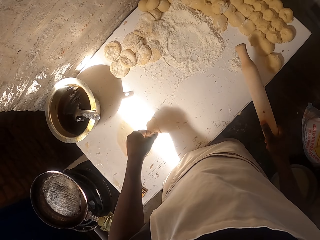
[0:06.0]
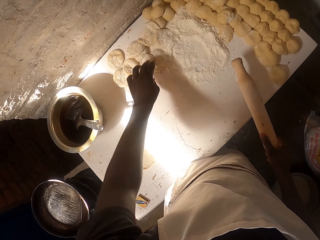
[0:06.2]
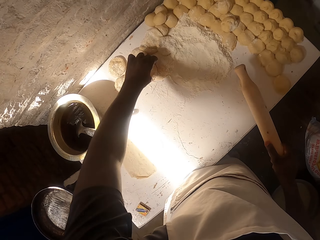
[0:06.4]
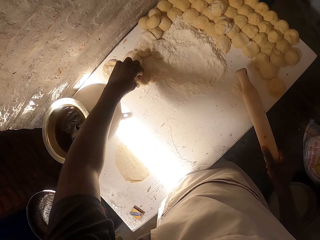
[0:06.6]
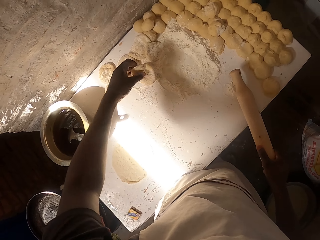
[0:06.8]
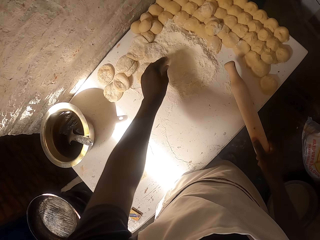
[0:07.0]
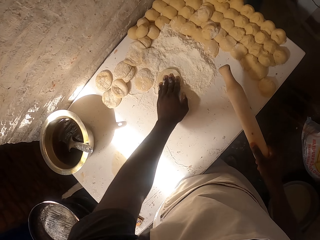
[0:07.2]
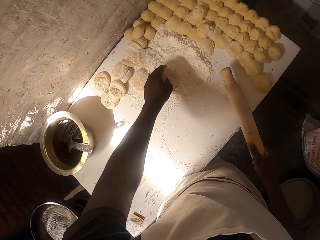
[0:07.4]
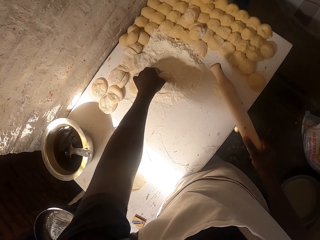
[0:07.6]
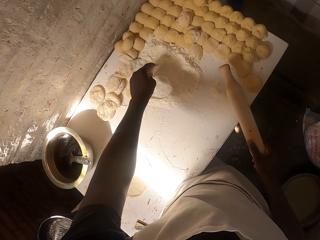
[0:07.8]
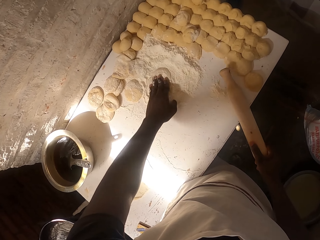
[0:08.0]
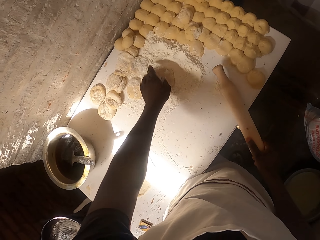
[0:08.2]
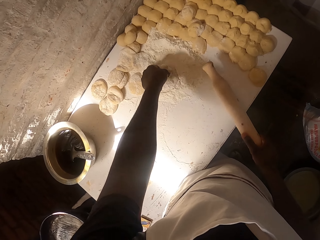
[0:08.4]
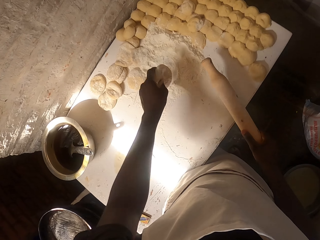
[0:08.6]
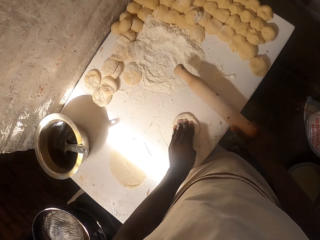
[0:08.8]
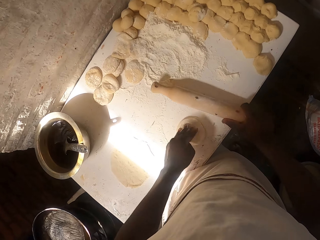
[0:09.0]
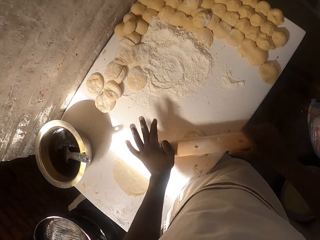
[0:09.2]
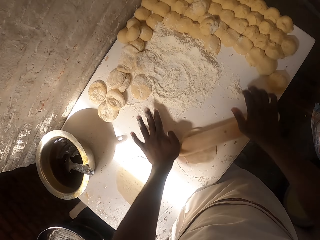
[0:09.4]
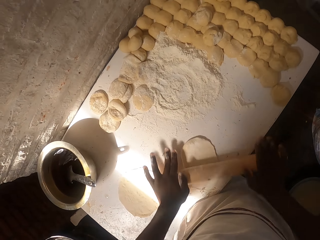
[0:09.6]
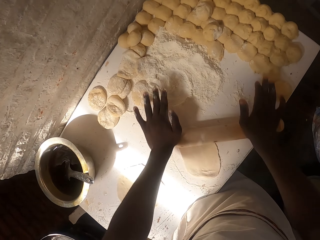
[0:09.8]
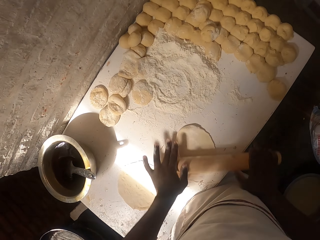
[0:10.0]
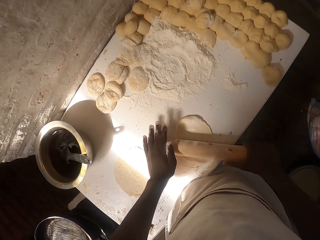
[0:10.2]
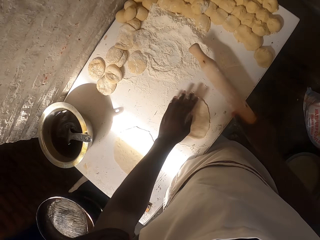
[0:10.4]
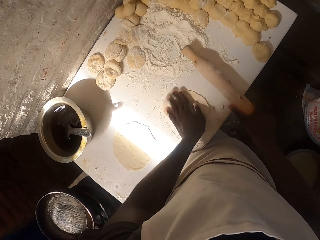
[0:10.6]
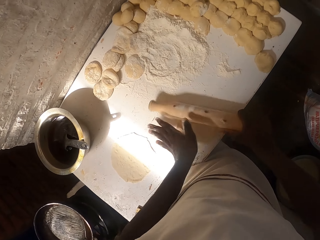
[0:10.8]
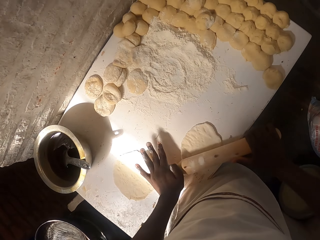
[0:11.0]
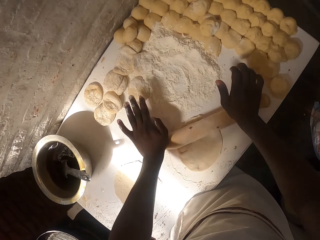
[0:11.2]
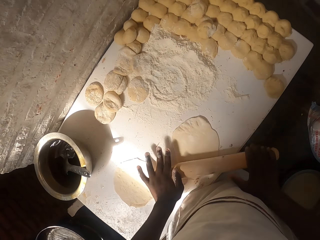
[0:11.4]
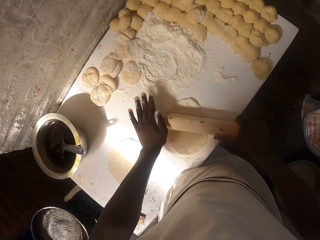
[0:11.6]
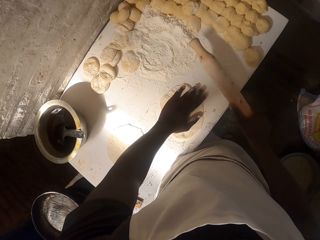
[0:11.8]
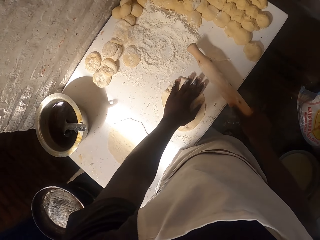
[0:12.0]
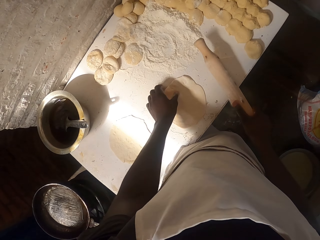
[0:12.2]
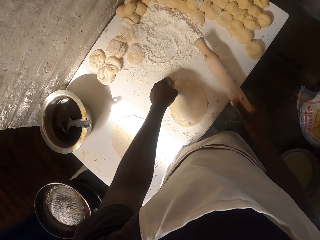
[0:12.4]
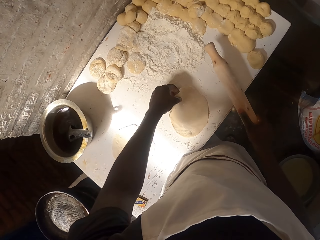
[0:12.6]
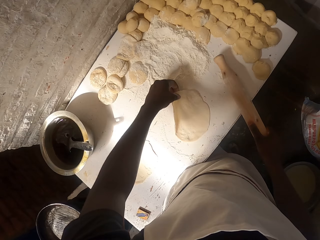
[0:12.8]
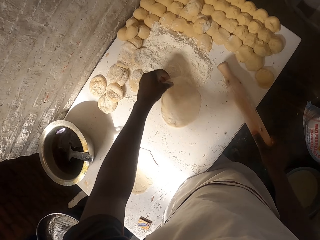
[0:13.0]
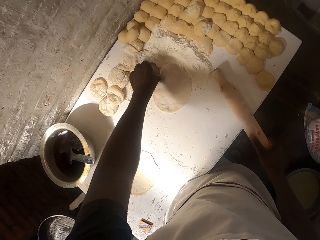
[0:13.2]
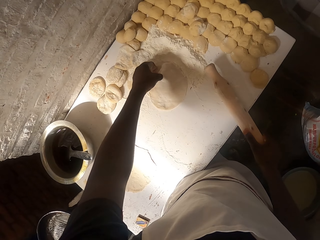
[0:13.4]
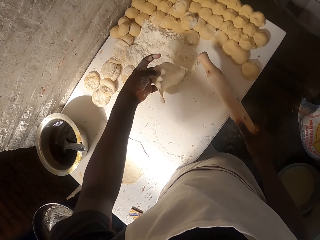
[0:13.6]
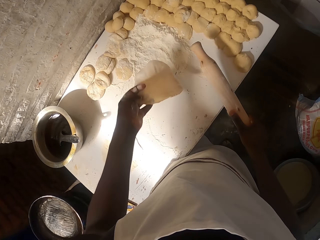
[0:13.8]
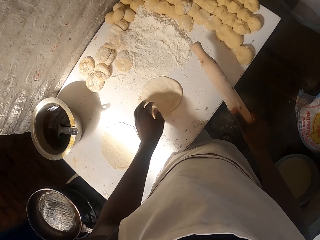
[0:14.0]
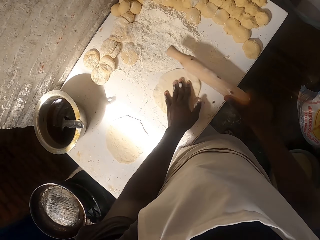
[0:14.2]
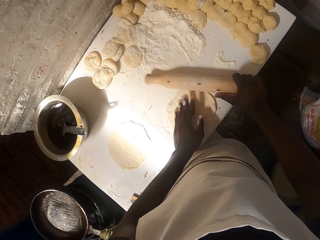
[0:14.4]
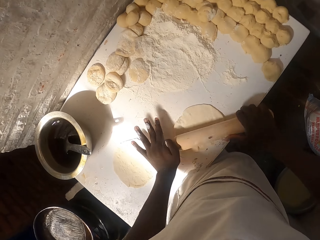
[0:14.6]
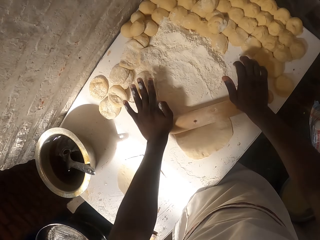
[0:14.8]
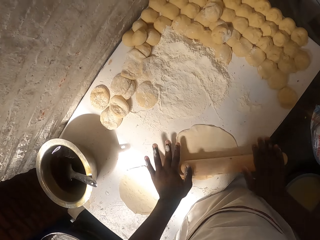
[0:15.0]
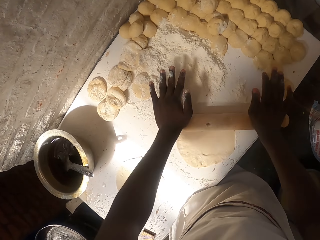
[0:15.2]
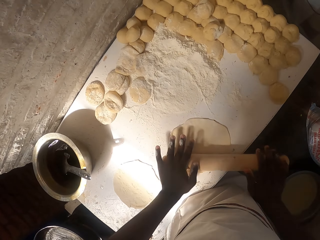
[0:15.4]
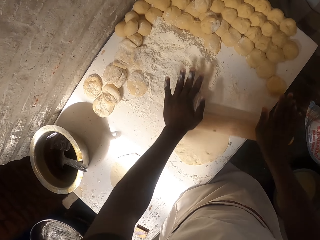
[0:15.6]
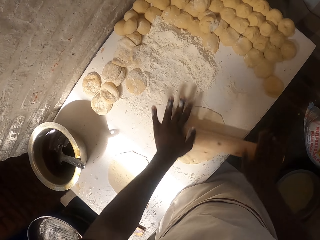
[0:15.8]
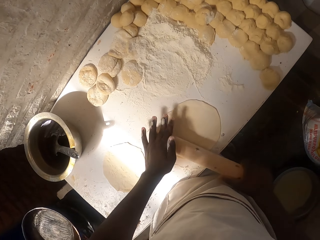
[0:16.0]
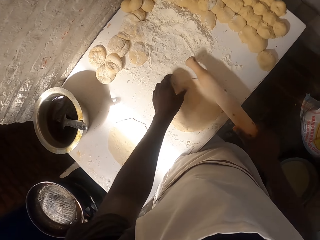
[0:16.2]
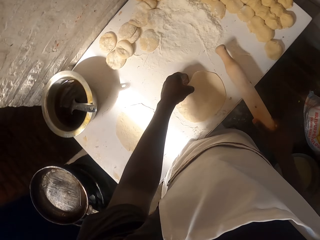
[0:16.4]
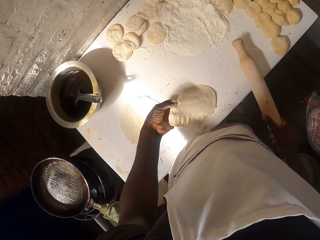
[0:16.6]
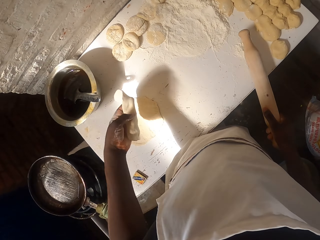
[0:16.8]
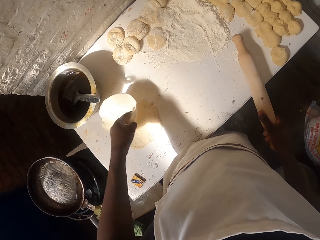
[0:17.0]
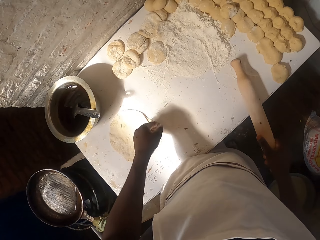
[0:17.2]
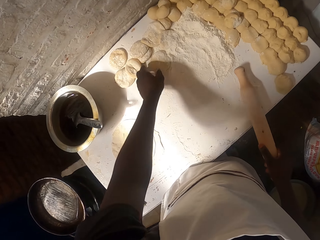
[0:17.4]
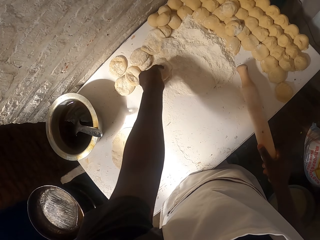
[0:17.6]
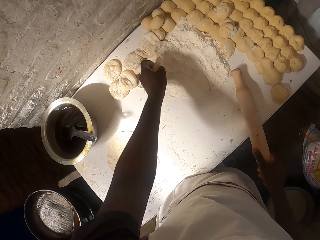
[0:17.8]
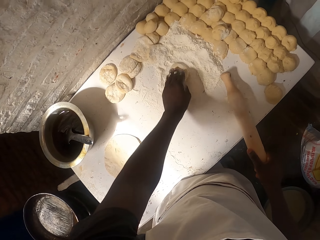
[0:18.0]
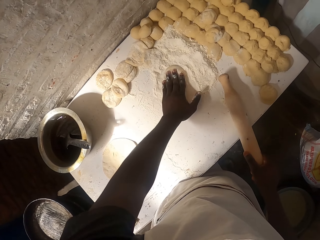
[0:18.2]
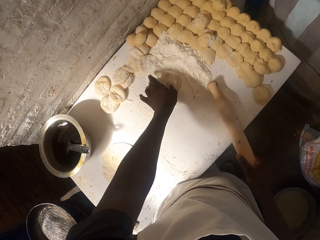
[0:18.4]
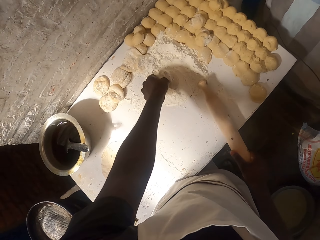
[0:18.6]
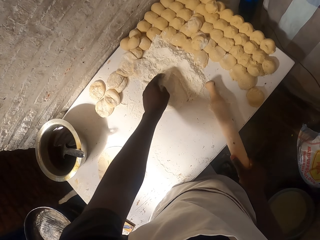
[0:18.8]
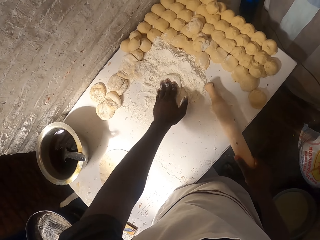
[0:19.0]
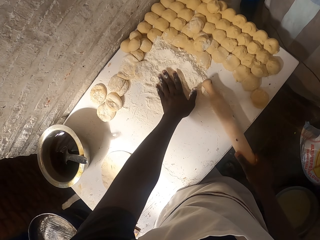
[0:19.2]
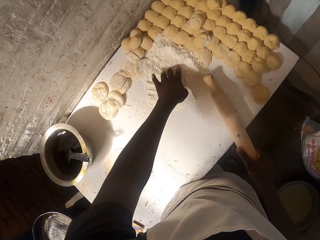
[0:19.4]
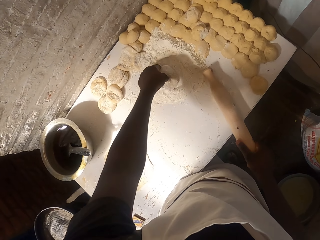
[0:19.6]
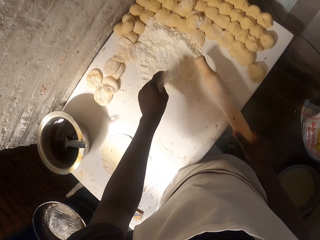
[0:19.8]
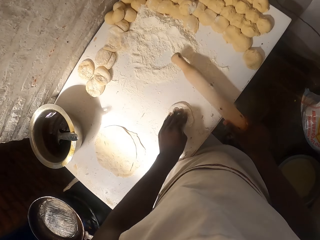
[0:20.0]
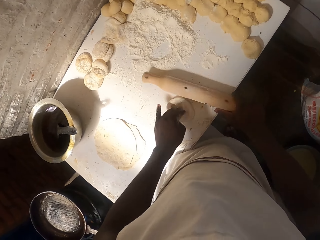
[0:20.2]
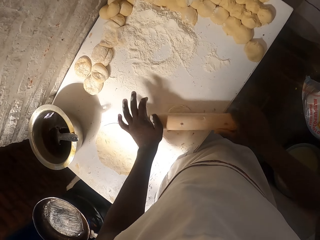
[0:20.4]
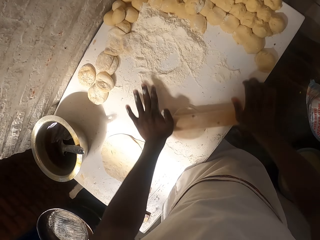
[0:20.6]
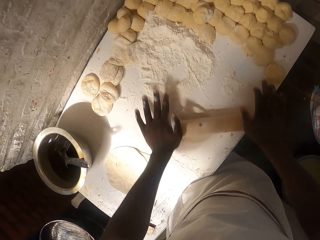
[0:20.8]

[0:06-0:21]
The camera wearer puts the dough into the flour. They pick up the dough. They roll the dough with the pin. They put the dough on the flour. They roll the dough. They put the rolled dough aside. They pick up another dough. They put the dough on the flour.

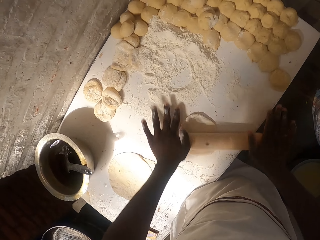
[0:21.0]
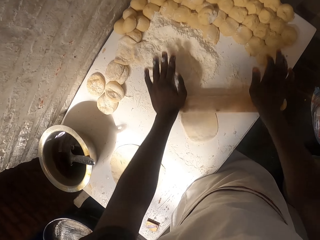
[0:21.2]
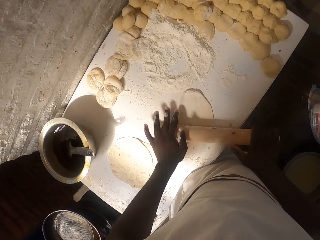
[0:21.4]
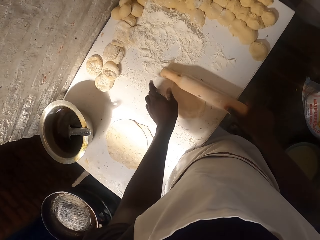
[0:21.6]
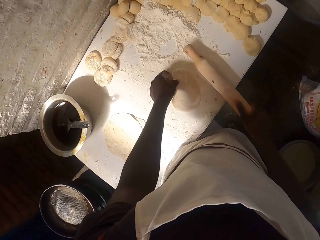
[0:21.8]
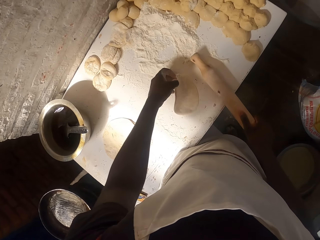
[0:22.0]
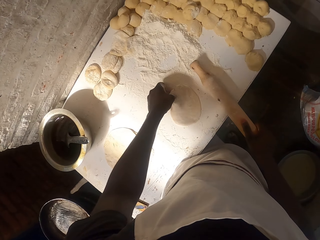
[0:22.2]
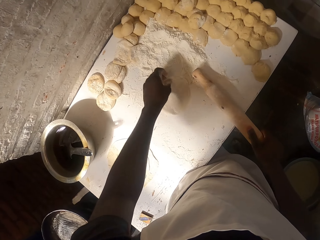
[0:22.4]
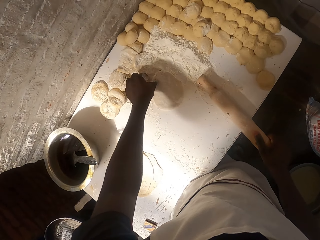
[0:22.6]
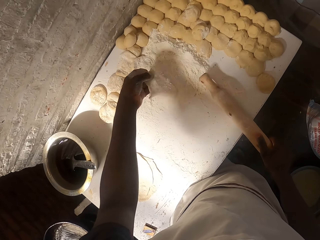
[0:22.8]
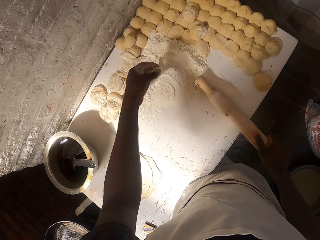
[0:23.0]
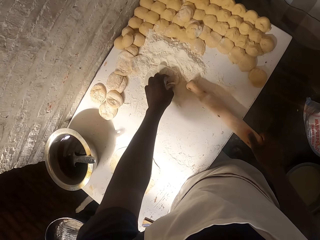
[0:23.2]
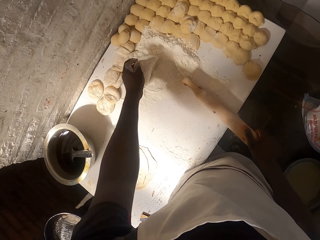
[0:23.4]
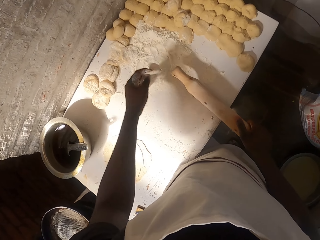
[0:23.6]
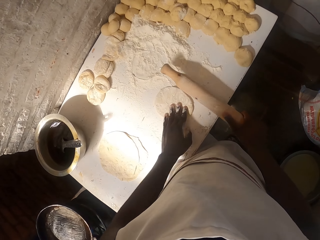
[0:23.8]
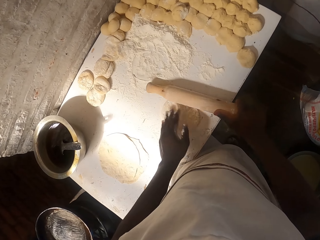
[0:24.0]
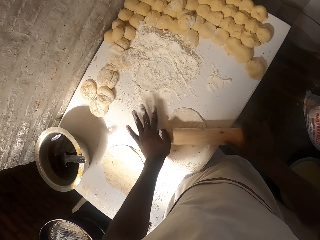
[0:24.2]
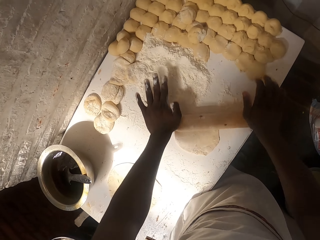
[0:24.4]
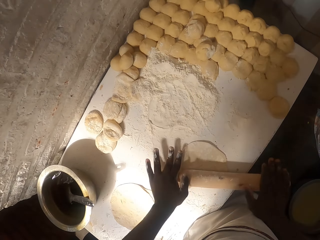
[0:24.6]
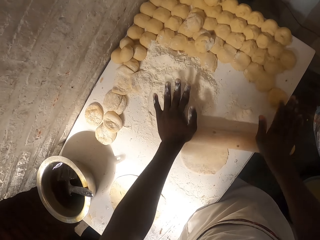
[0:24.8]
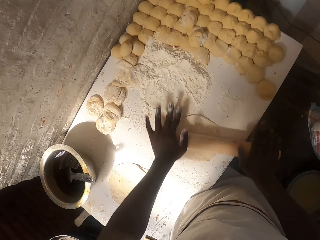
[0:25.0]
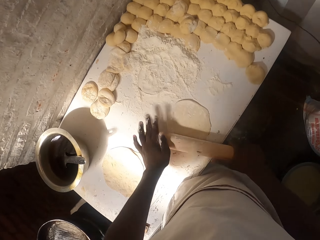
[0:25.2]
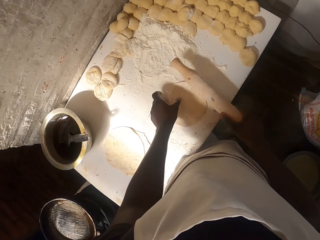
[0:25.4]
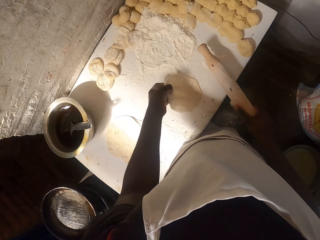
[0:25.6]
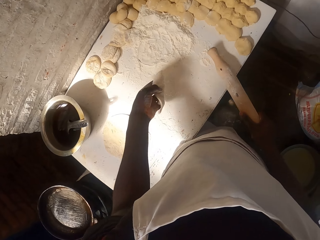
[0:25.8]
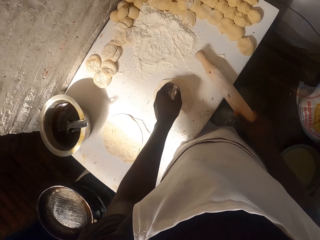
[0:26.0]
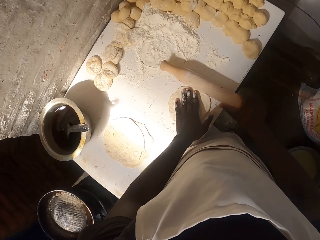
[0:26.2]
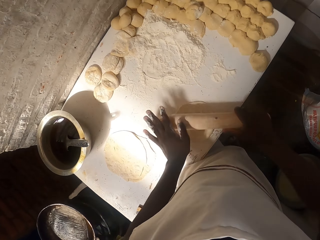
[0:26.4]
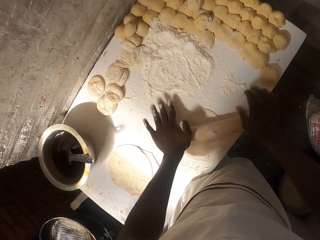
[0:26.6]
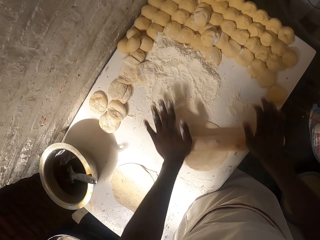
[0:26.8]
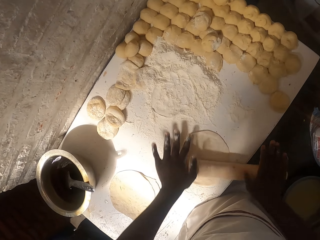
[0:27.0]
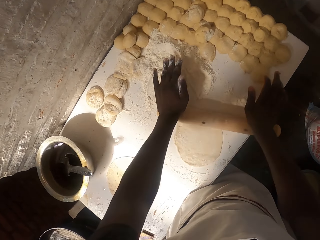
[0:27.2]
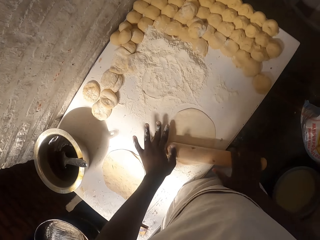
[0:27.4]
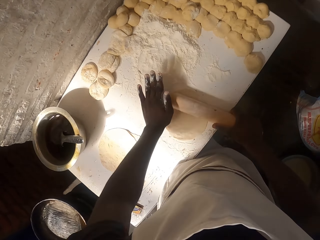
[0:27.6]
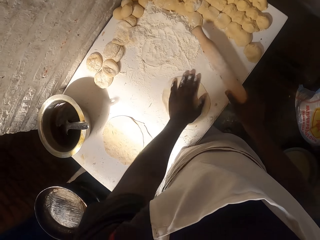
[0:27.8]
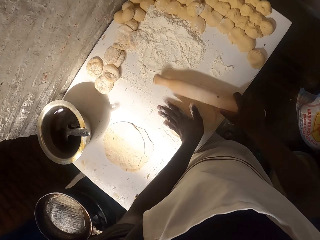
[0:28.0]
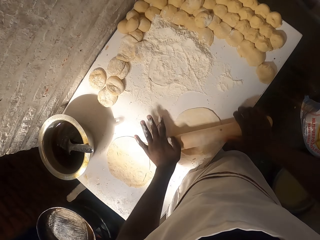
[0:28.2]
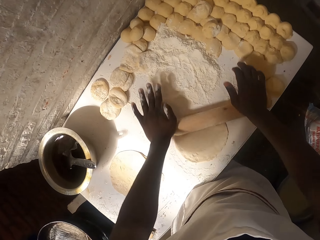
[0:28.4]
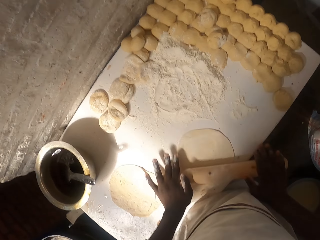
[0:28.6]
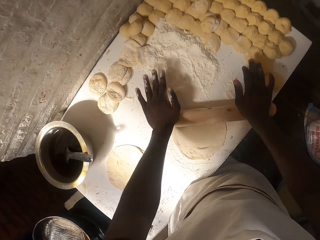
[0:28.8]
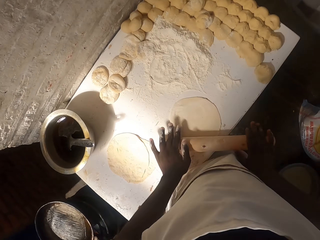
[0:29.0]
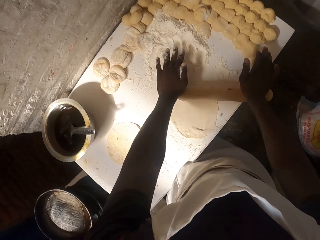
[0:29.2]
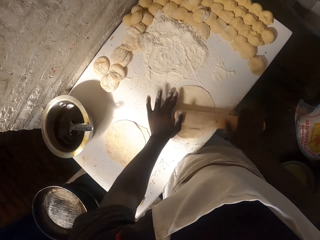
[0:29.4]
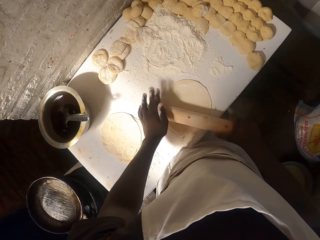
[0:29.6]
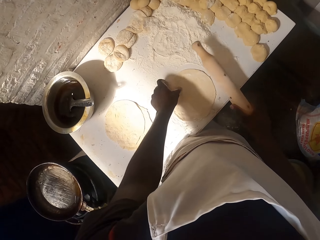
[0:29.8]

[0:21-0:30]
The camera wearer rolls the dough with a rolling pin. They put the dough into the flour. They roll the dough with the pin. They roll the dough with the rolling pin.
